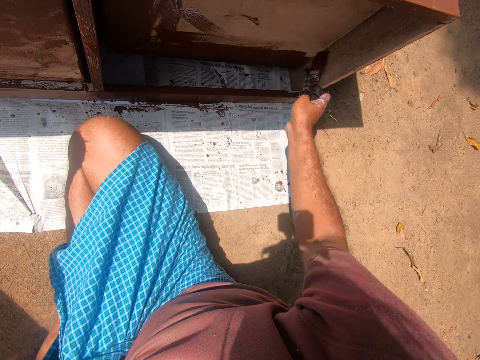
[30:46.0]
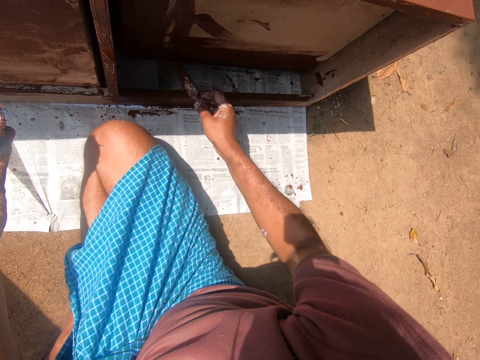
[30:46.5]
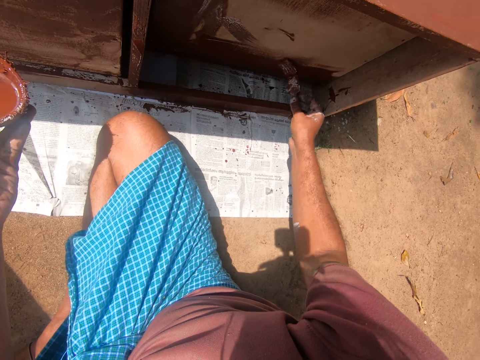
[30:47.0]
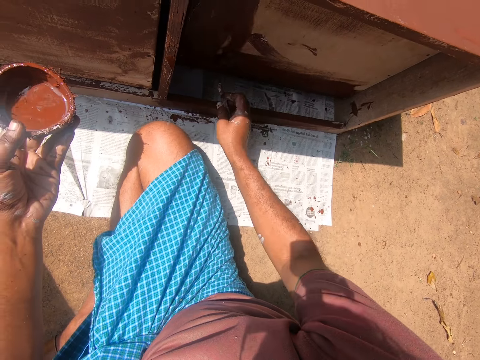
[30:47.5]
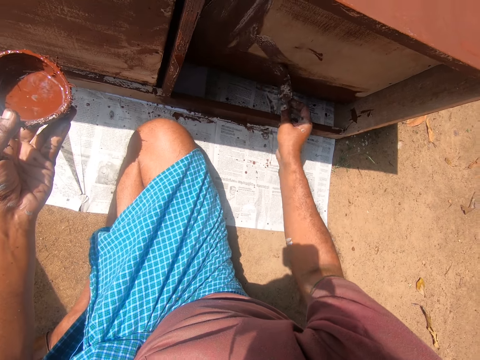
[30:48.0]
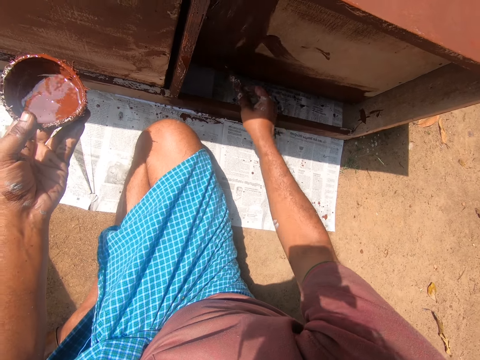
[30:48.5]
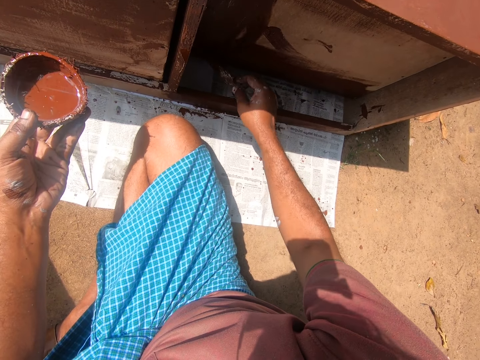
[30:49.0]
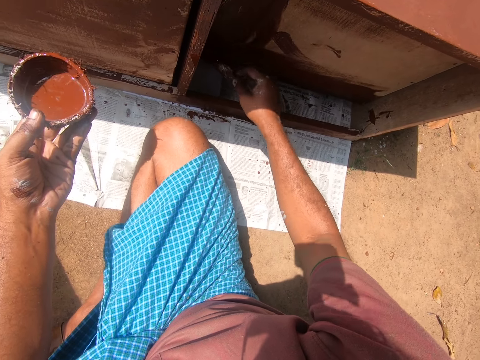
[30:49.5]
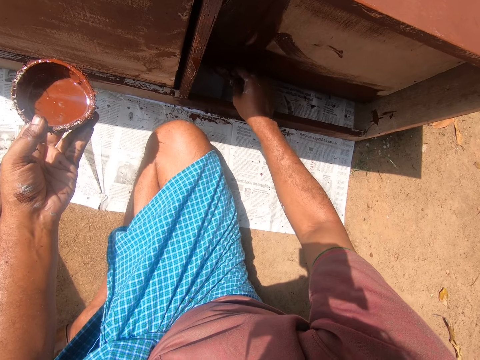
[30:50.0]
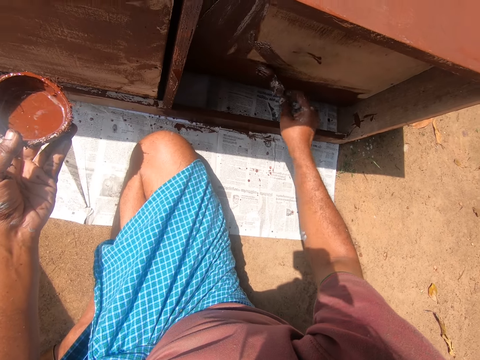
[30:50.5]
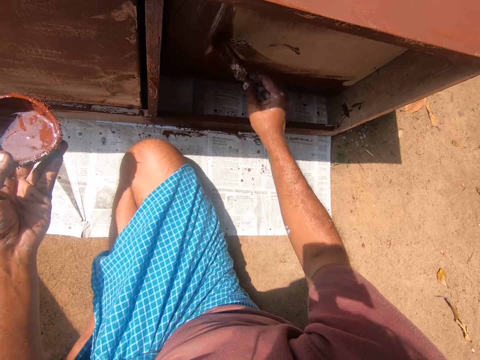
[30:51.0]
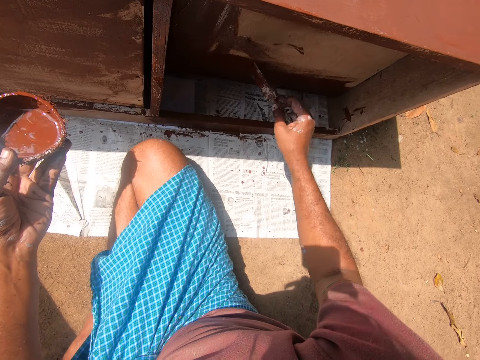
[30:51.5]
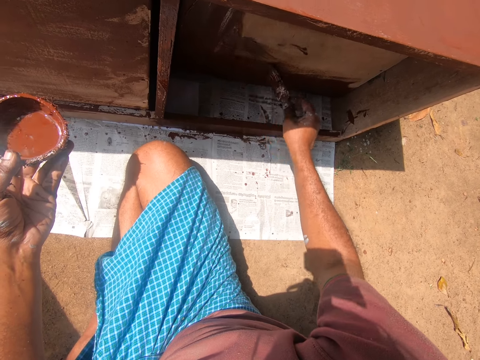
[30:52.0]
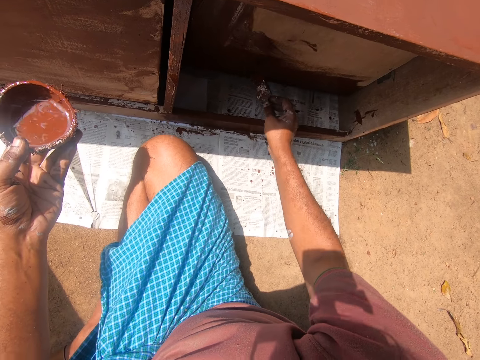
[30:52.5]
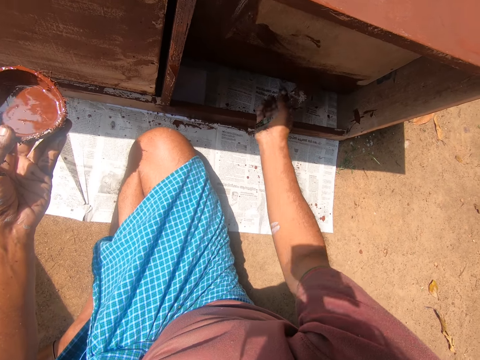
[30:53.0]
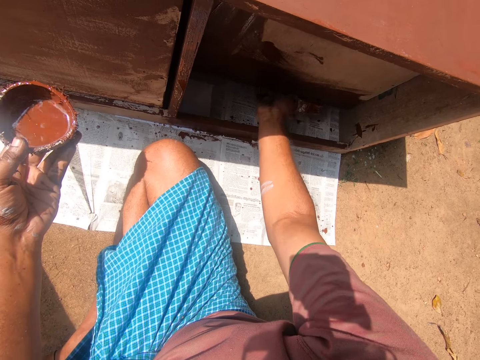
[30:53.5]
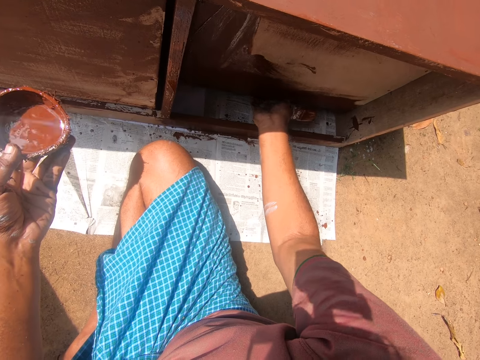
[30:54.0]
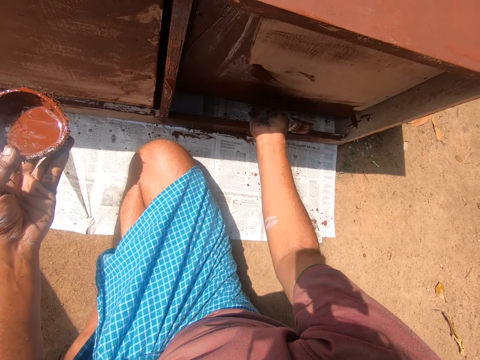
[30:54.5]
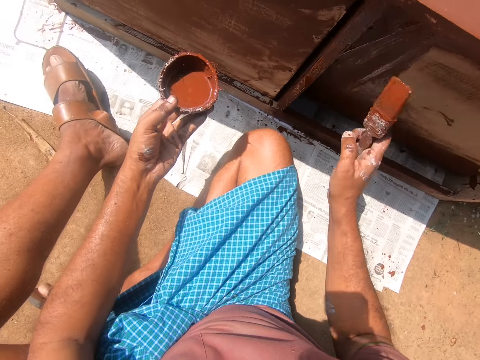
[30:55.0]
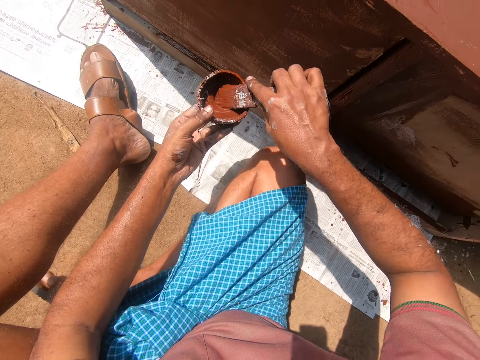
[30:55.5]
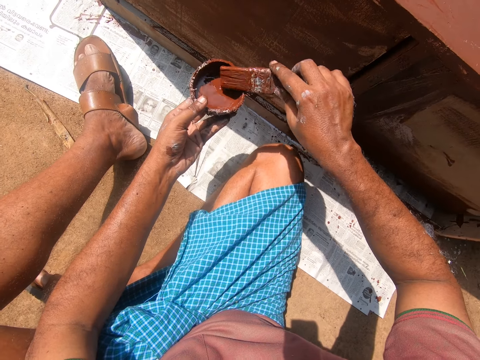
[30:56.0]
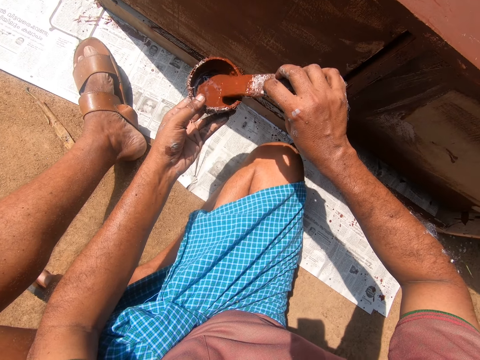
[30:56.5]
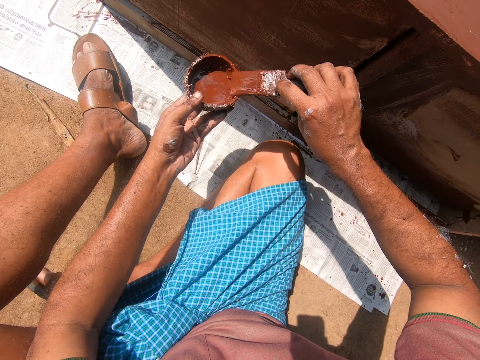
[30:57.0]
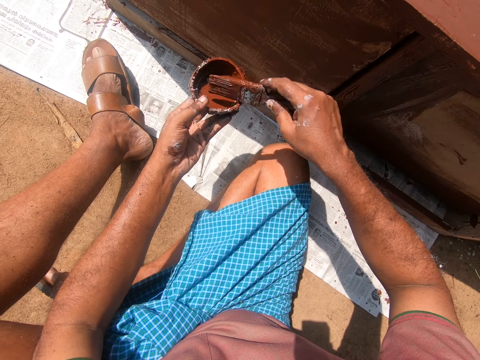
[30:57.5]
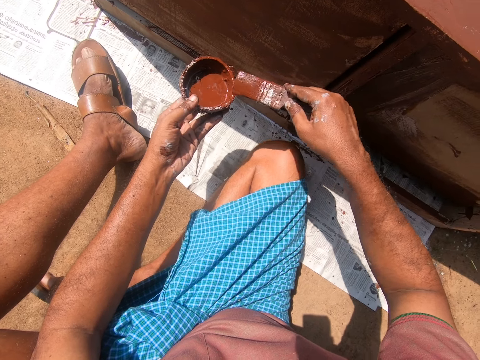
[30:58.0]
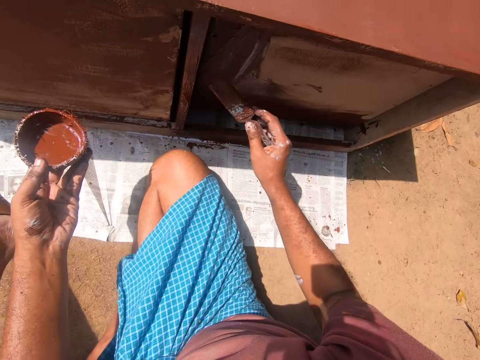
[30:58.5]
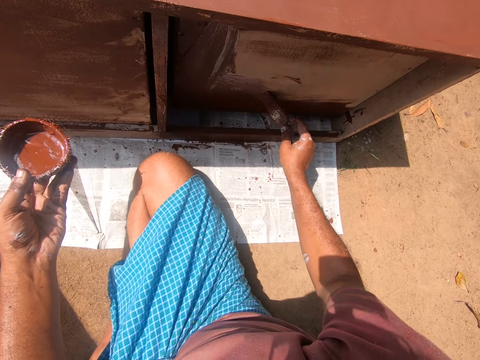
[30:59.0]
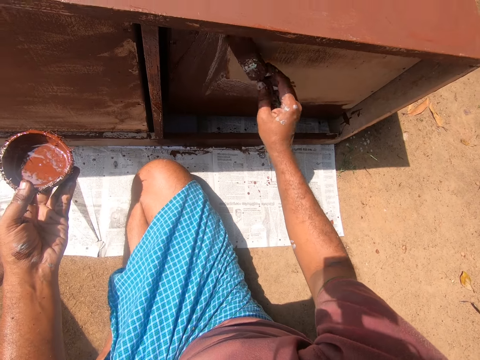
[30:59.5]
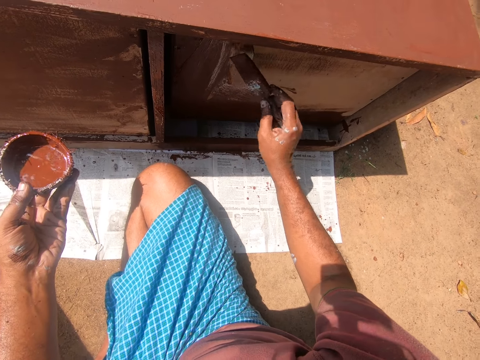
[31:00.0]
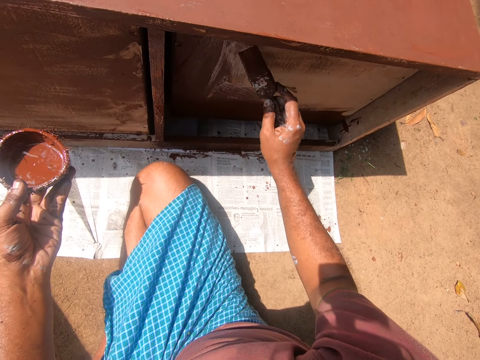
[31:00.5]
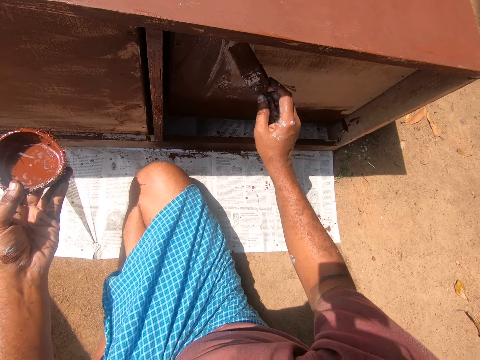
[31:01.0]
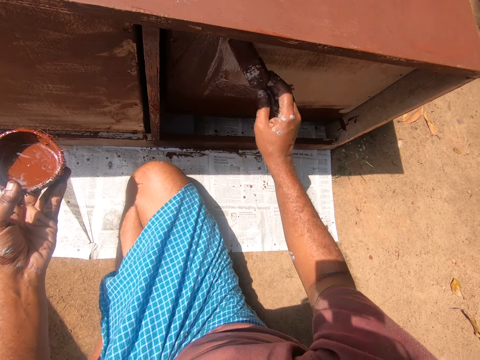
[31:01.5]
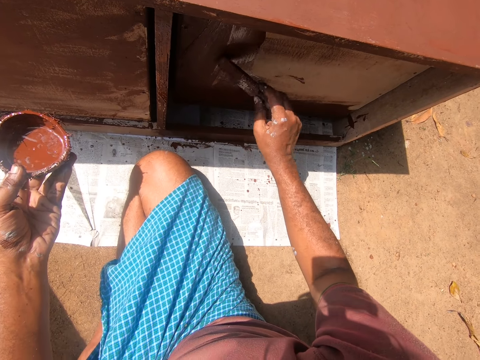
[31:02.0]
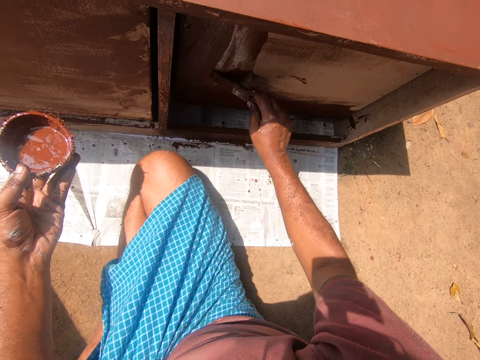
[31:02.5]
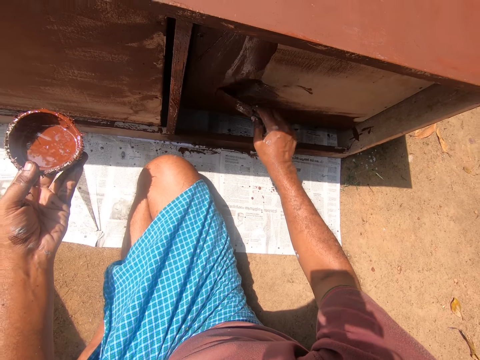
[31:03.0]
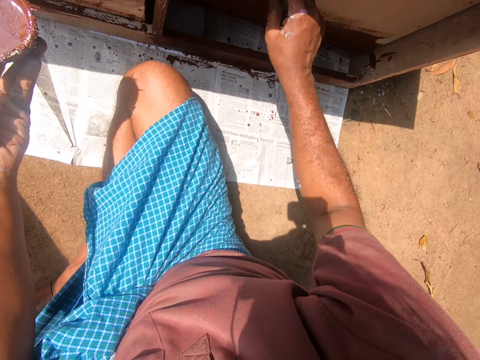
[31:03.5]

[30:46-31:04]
The camera wearer paints a cabinet using a brush. He paints the cabinet using the brush repeatedly. He adjusts the cabinet drawer. He pulls the drawer. He gets some paint with the paintbrush in his right hand from the paint container in his left hand. He wipes the brush on a bowl. He wipes the brush on the bowl again. He paints the cabinet with the paintbrush in his right hand. He paints the cabinet using the brush repeatedly.

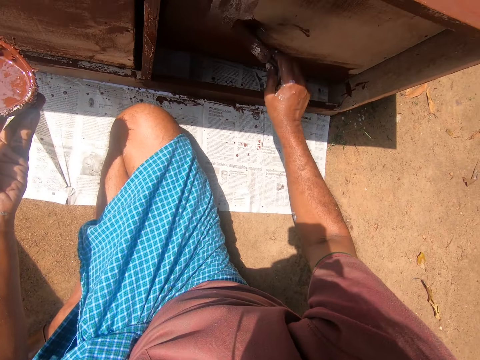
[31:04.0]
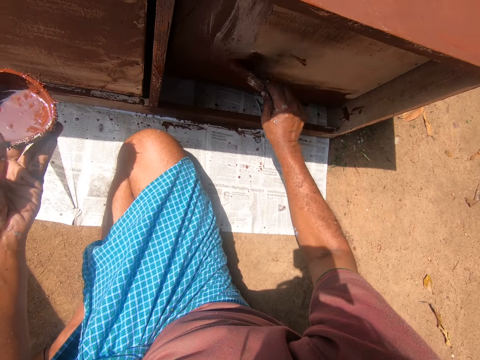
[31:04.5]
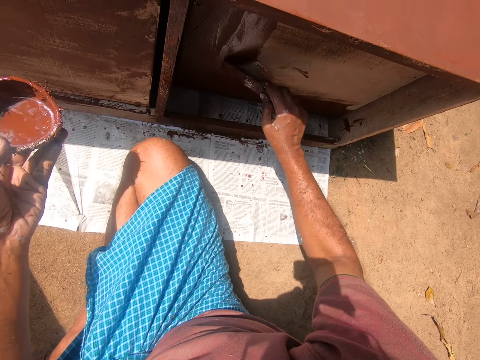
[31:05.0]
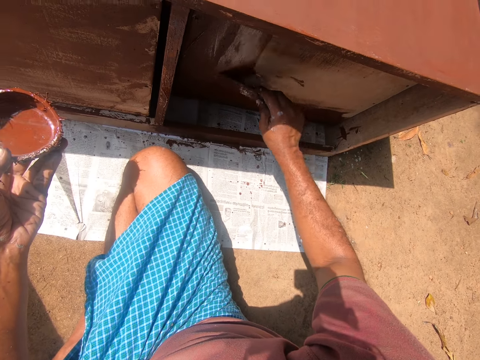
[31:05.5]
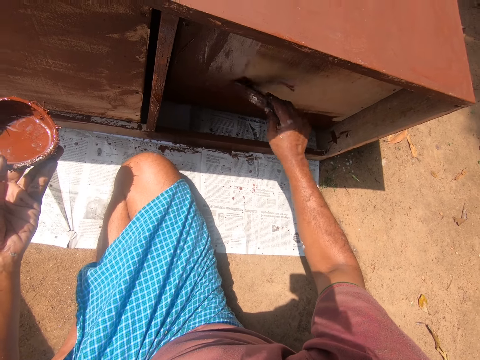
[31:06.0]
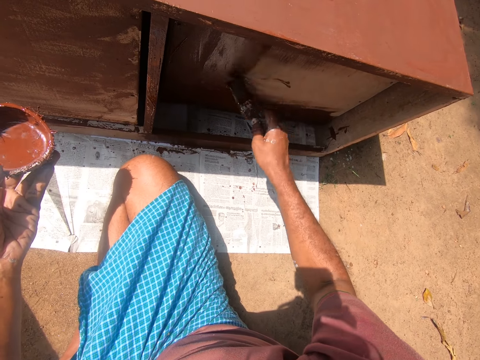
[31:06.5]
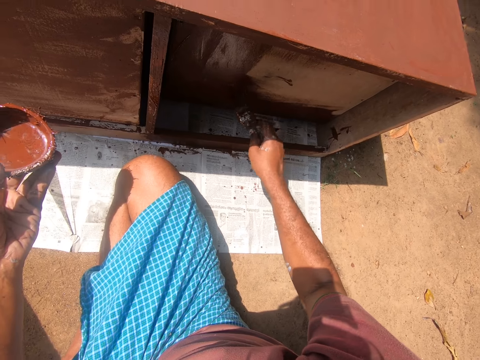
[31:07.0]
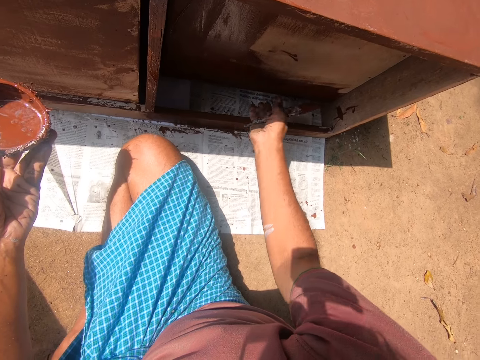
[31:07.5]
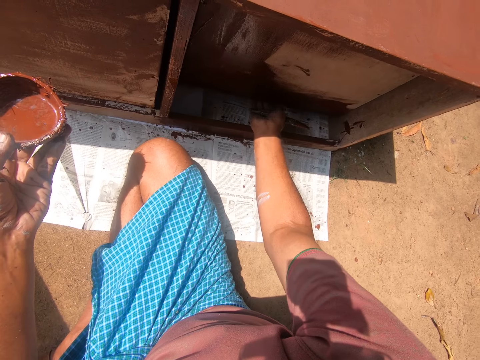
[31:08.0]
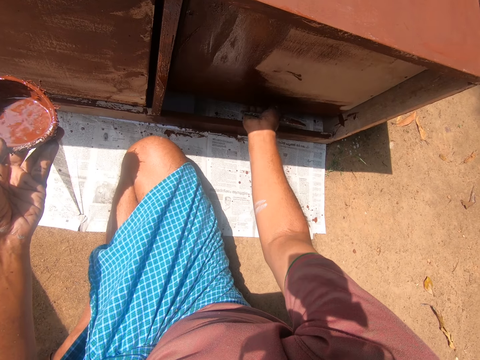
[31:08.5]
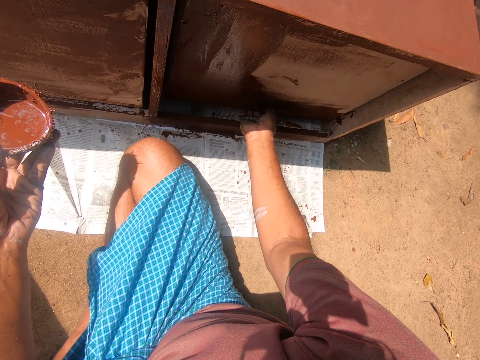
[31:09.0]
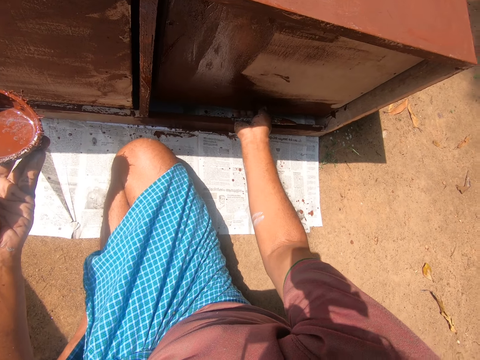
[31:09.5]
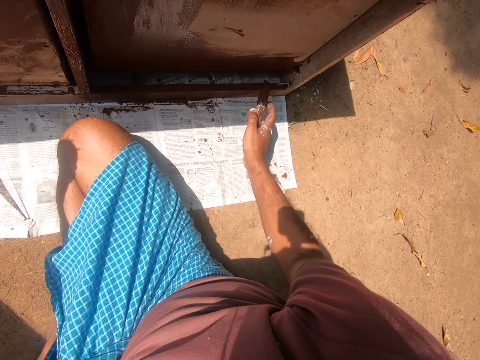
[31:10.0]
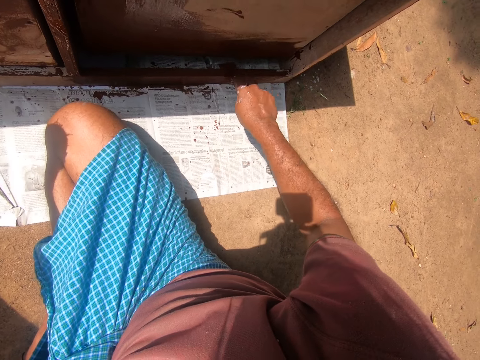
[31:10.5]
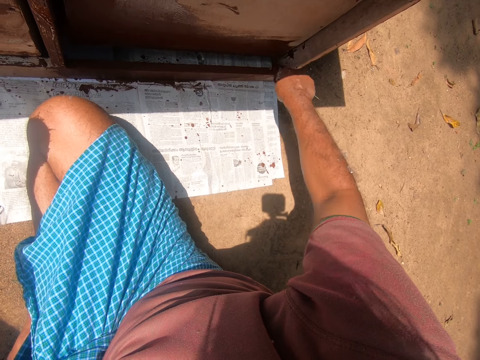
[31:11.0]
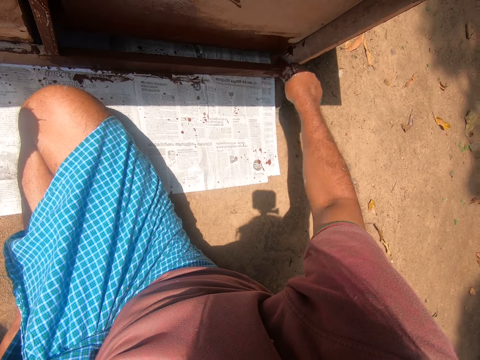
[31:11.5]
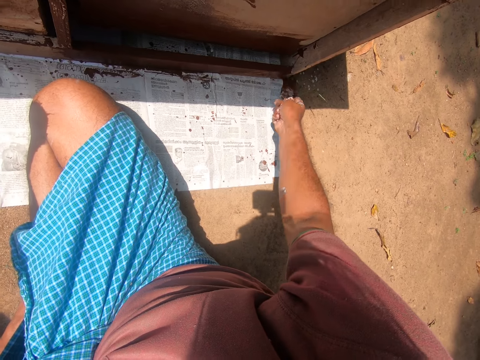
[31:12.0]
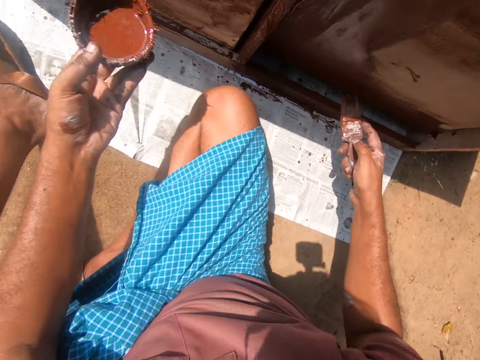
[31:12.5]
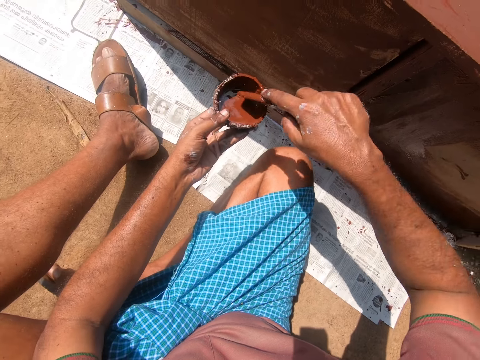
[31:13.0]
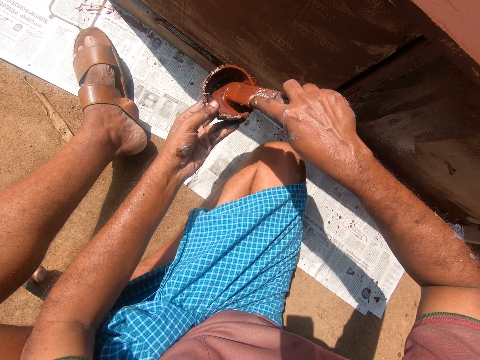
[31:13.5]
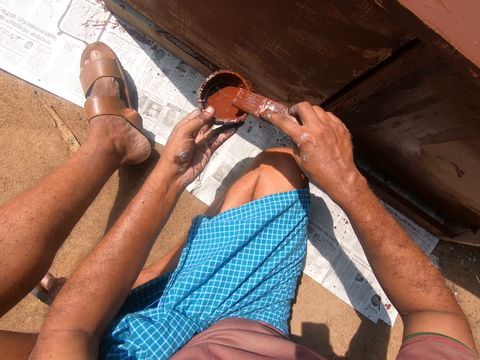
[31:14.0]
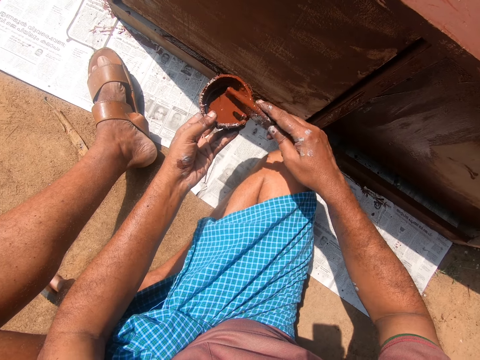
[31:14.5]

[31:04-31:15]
The camera wearer paints a cabinet using a brush. He paints the cabinet using the brush again. He pulls a drawer. He adjusts the cabinet drawer. He paints the cabinet with the paintbrush in his right hand. He paints the cabinet using the brush again. He gets some paint with the paintbrush in his right hand from the paint container in his left hand. He wipes the brush on a bowl.
